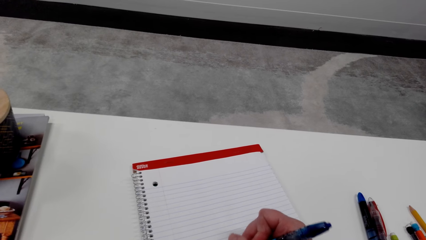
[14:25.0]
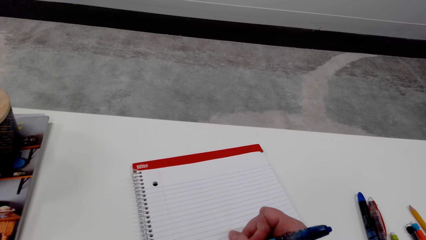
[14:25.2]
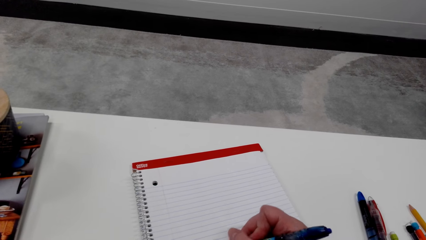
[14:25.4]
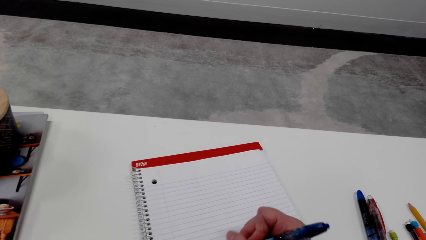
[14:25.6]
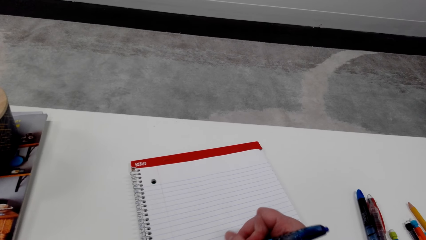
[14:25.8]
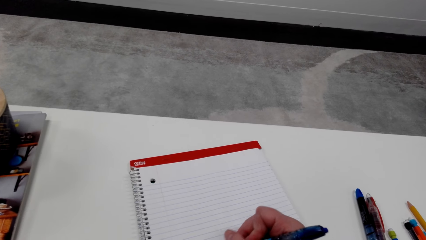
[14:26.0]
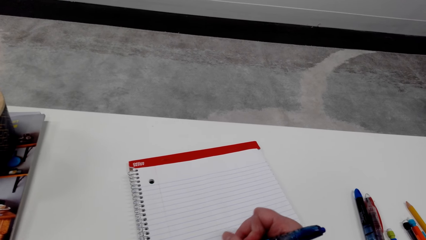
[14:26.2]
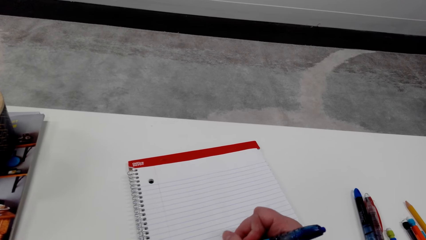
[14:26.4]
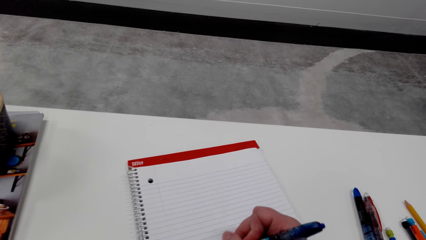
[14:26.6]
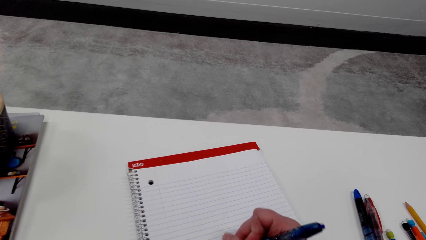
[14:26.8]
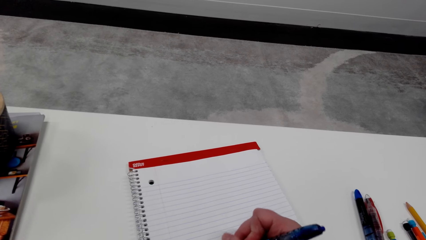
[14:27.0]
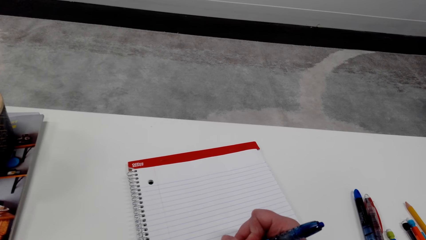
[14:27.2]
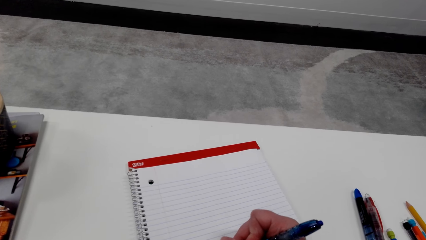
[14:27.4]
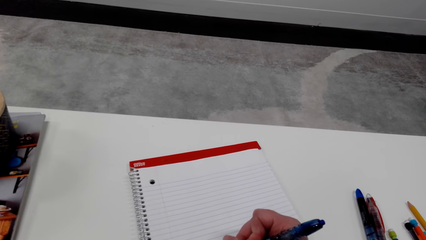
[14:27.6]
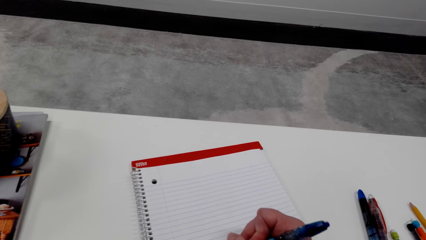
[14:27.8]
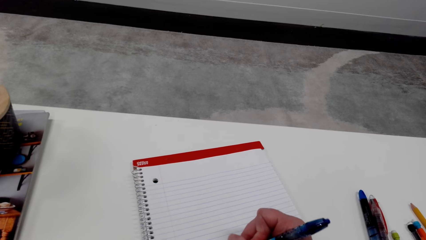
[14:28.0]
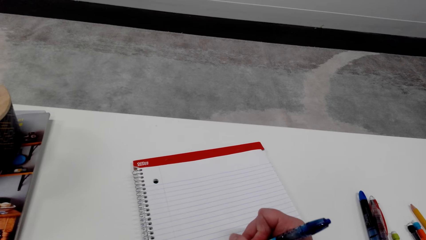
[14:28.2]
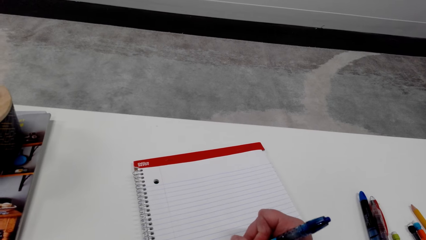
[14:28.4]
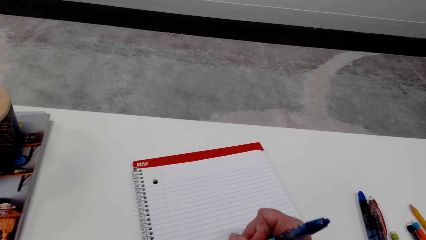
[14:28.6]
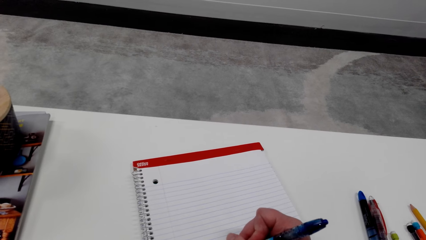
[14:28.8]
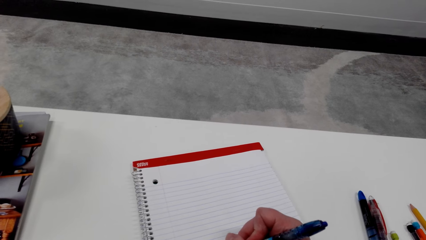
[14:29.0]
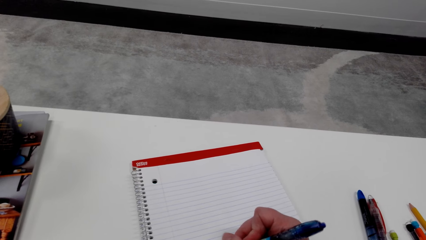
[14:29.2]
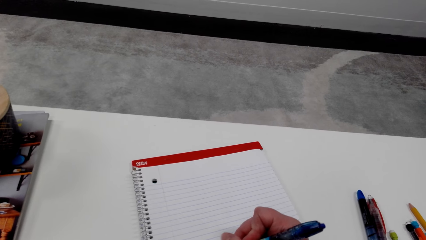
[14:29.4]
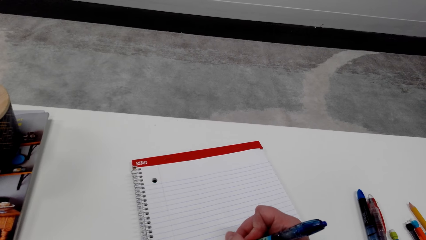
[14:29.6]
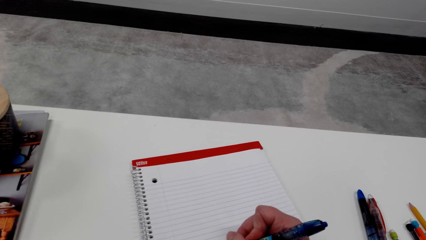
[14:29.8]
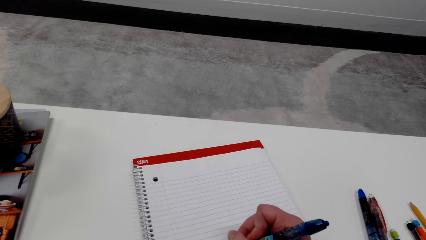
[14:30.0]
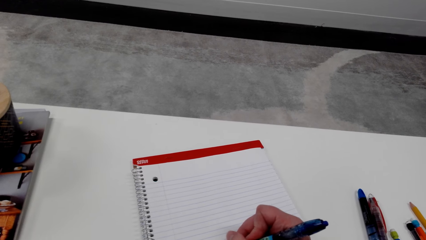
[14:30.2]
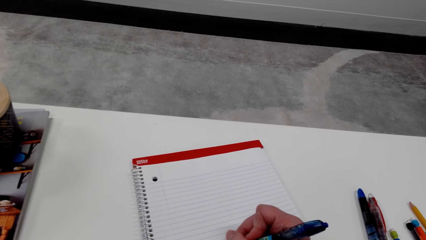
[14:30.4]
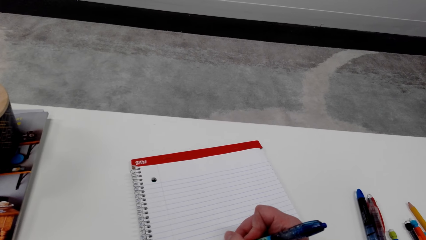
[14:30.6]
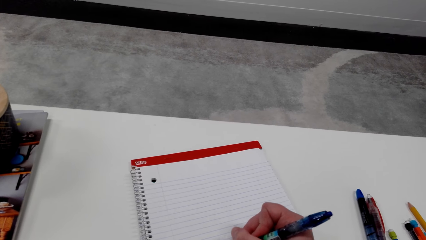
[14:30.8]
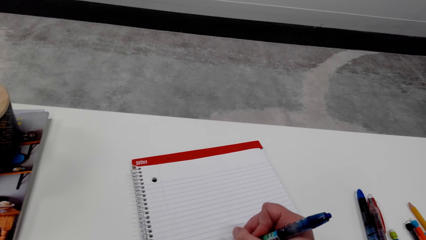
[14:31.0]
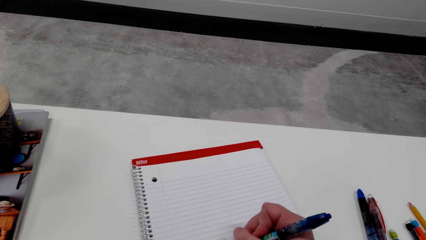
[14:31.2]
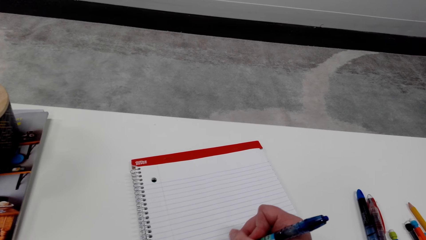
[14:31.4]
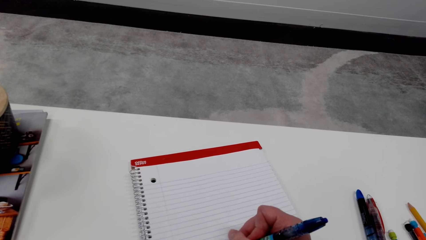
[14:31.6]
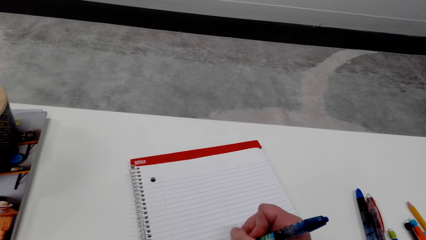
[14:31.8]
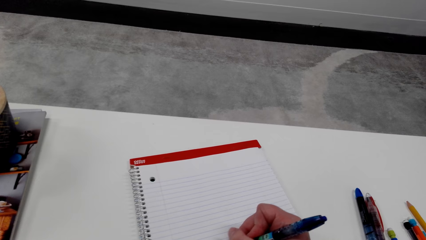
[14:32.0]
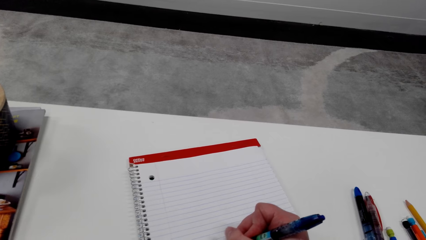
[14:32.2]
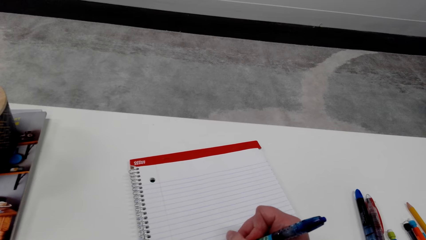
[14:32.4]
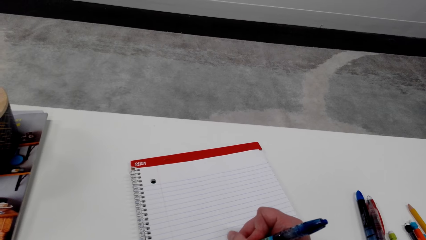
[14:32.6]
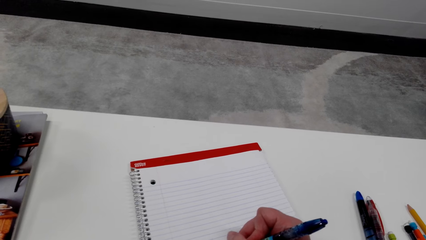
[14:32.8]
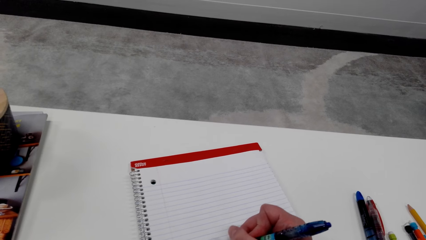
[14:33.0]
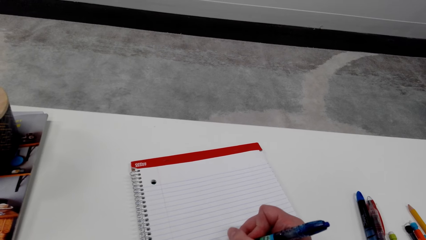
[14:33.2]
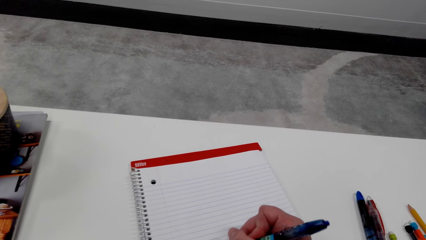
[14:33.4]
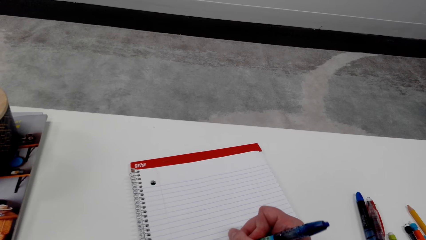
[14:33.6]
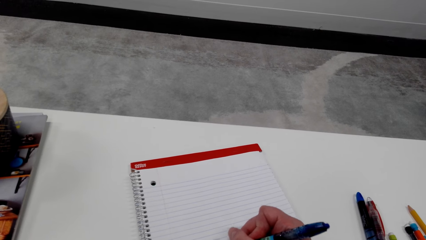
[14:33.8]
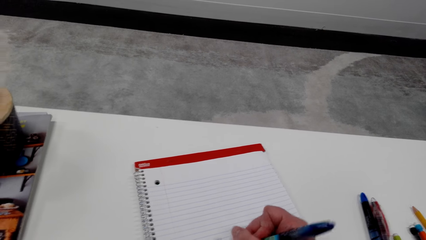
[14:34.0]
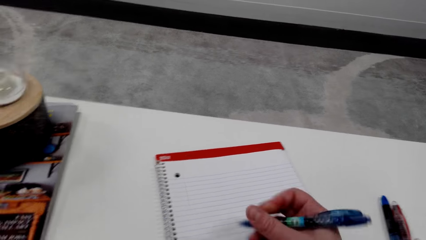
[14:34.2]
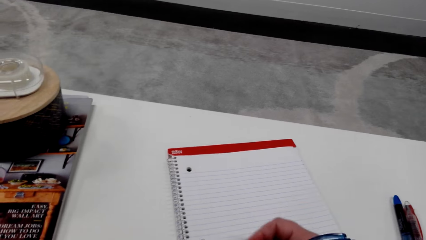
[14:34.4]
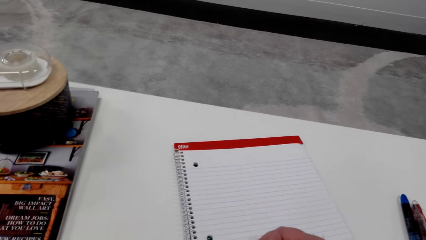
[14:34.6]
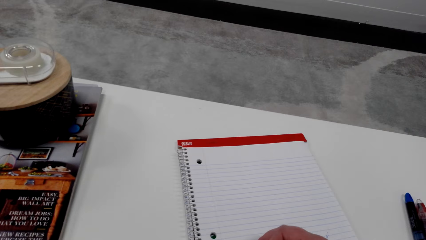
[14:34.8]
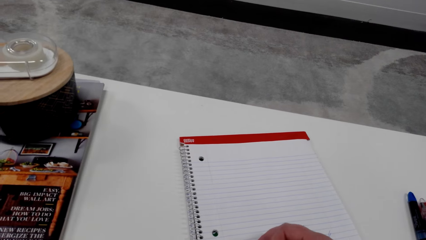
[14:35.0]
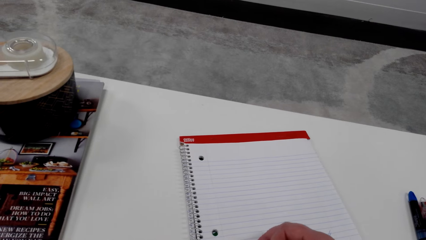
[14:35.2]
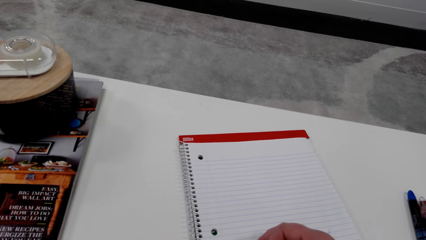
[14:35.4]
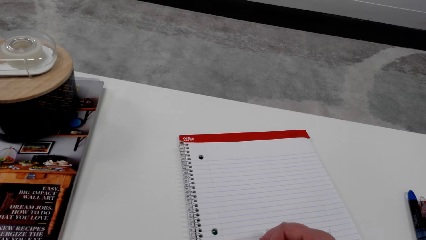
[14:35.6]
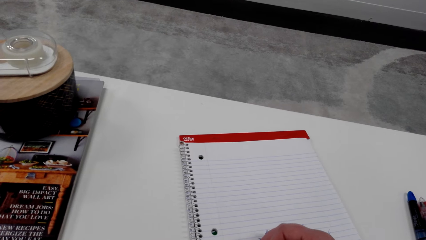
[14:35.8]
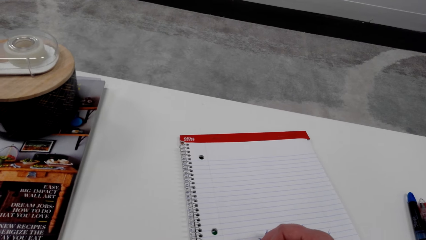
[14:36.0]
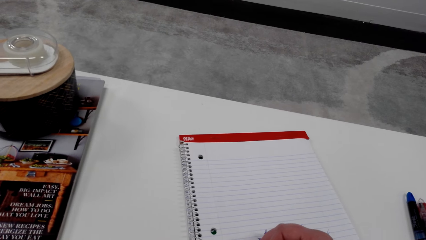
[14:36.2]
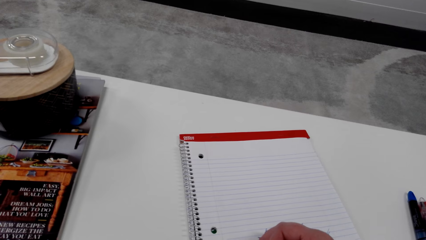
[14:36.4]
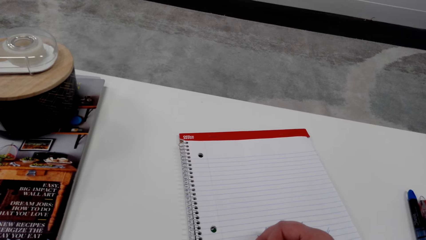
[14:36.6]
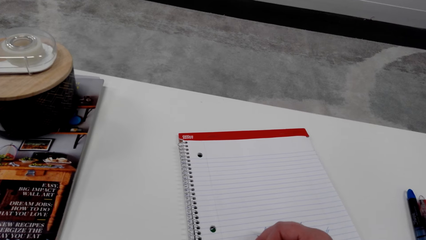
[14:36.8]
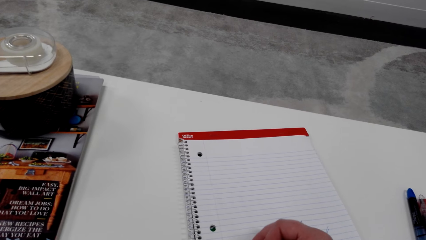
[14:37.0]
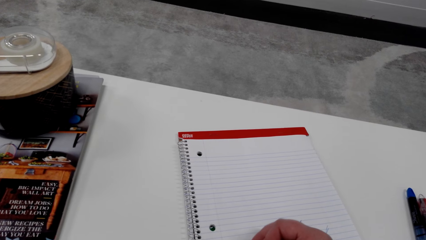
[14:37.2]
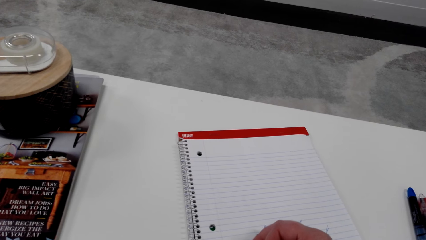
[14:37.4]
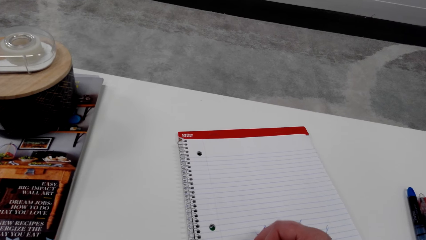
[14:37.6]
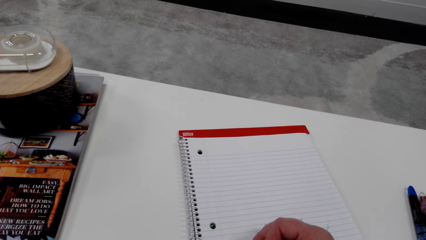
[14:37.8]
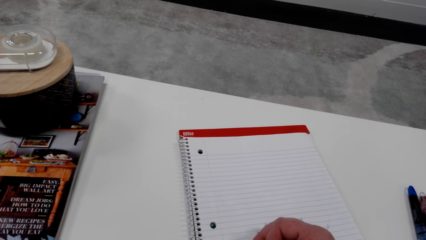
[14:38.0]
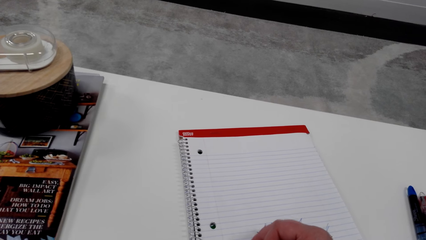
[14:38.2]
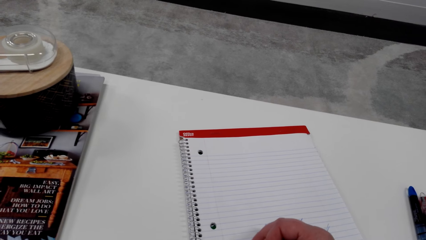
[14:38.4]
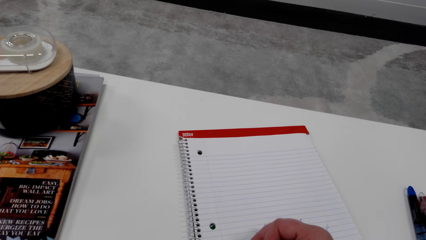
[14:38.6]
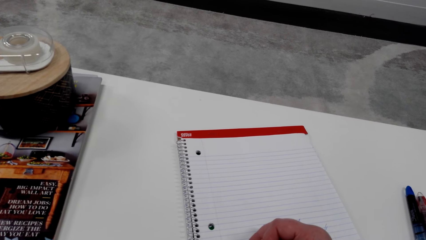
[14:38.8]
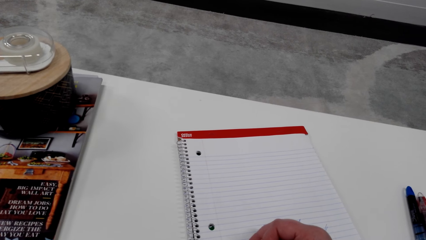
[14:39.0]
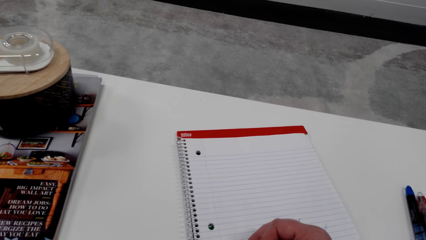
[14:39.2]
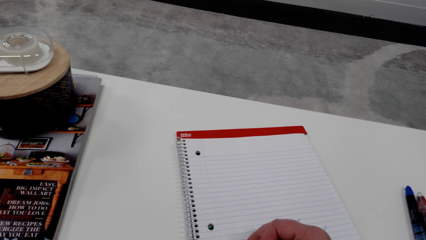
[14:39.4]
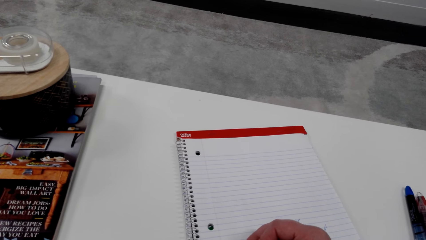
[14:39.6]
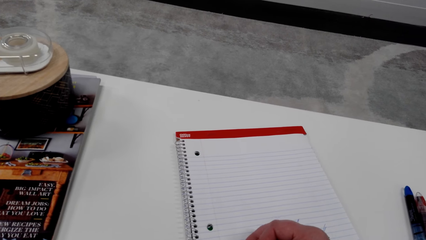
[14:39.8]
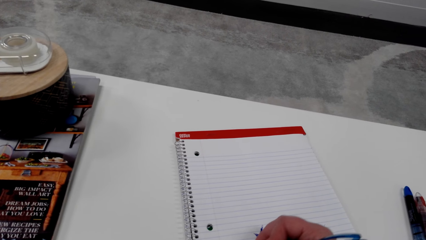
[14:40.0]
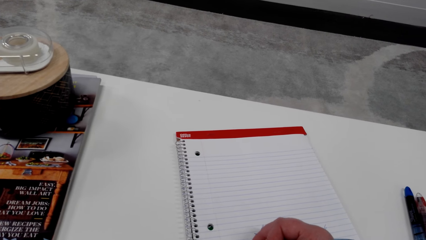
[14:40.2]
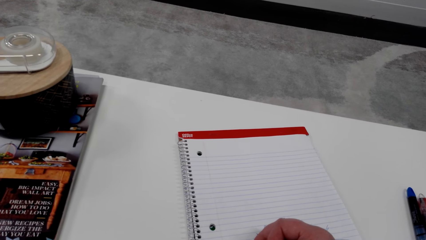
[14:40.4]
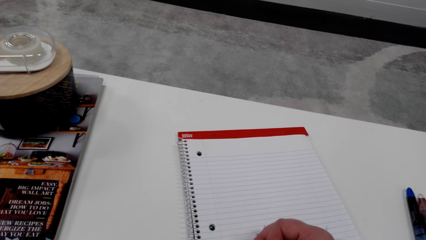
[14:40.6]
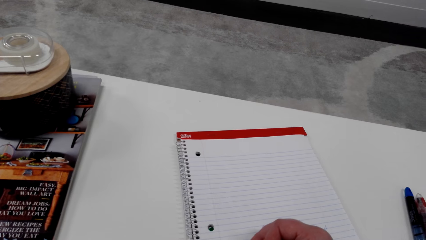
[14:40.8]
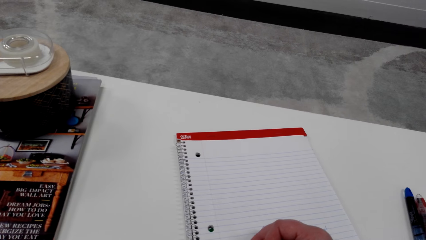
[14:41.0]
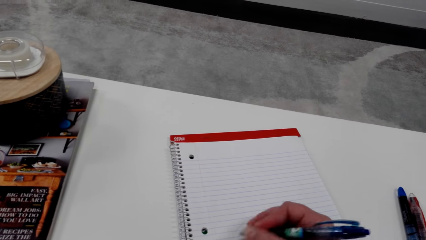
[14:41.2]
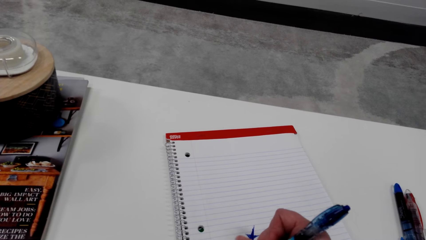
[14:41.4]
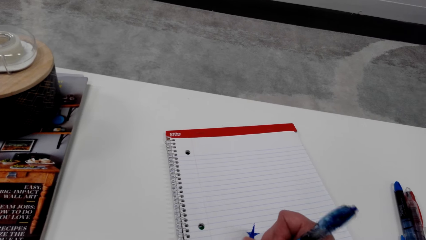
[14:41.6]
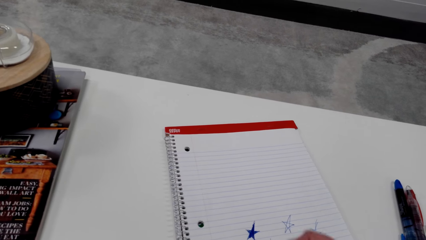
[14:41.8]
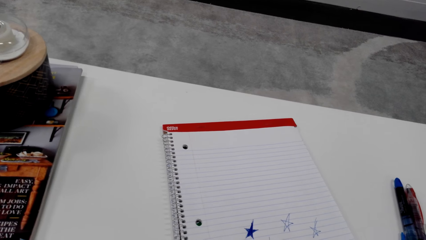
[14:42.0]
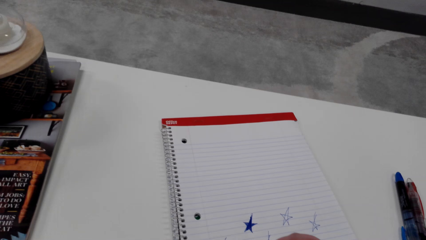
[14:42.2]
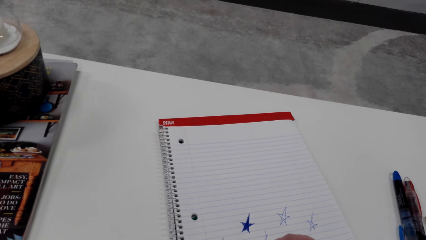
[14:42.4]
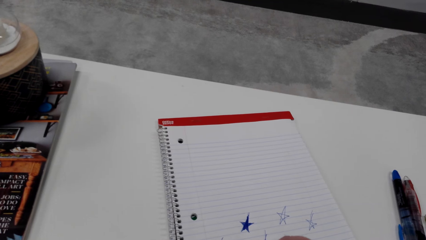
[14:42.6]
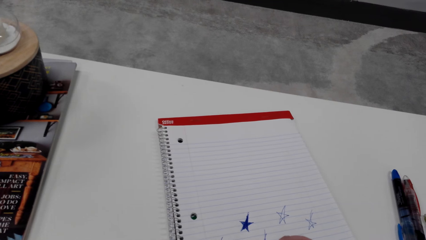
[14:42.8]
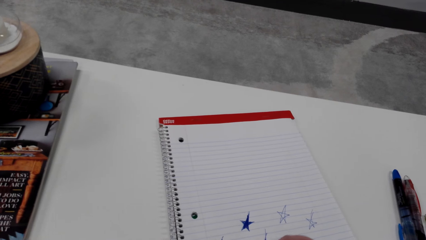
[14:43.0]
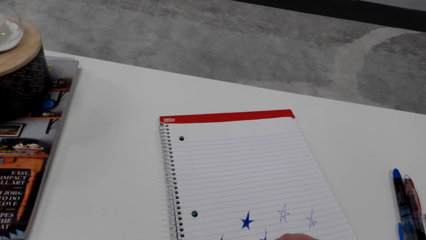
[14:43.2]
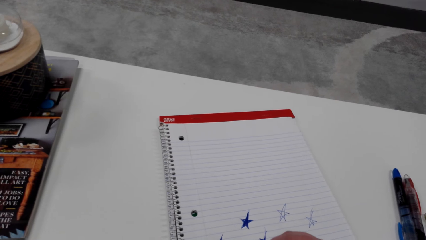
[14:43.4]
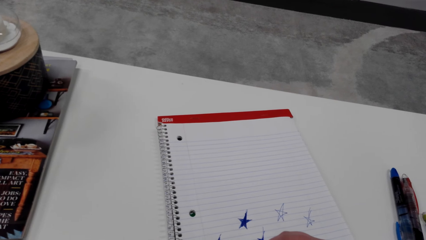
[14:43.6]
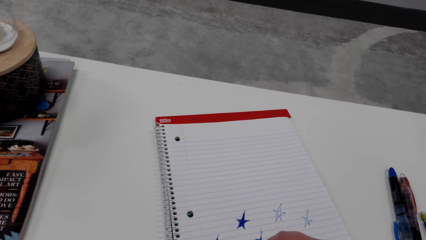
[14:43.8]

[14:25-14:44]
The camera wearer converses. She draws on a book. She adjusts a pen on her hand. She draws on the book with the pen.
